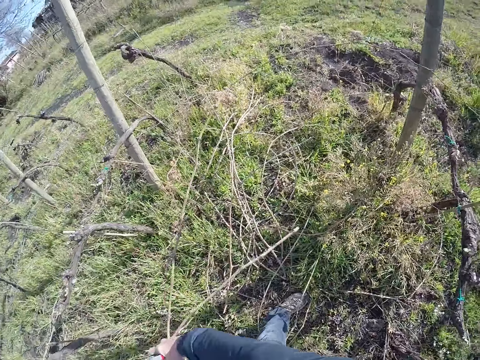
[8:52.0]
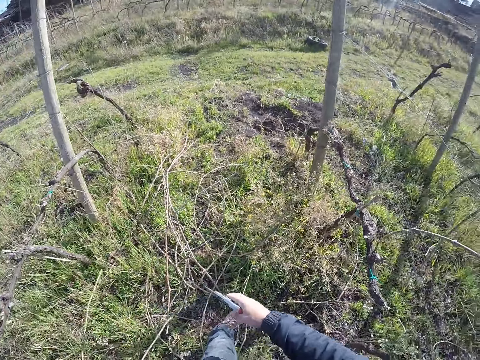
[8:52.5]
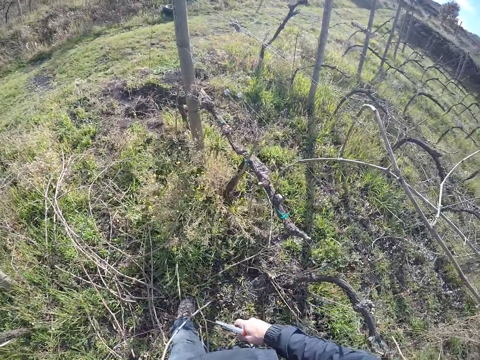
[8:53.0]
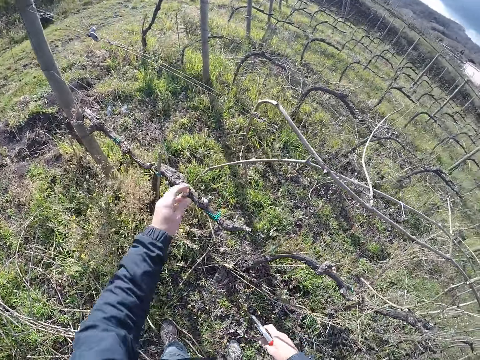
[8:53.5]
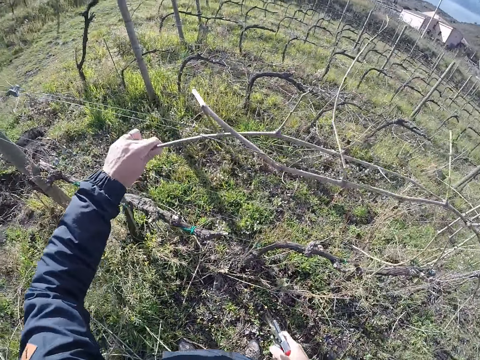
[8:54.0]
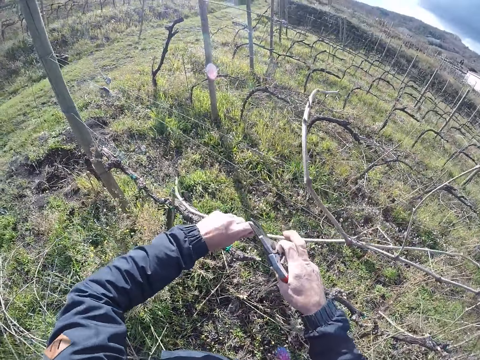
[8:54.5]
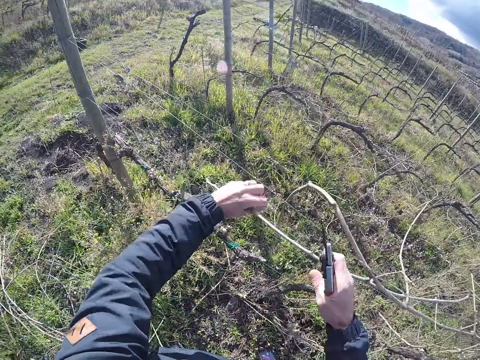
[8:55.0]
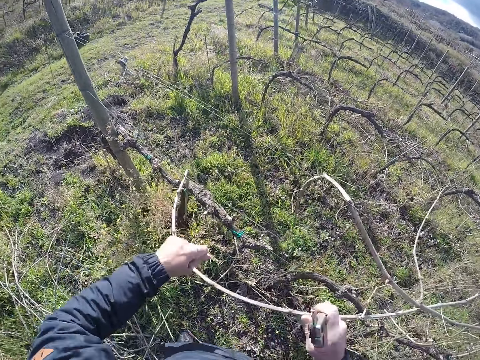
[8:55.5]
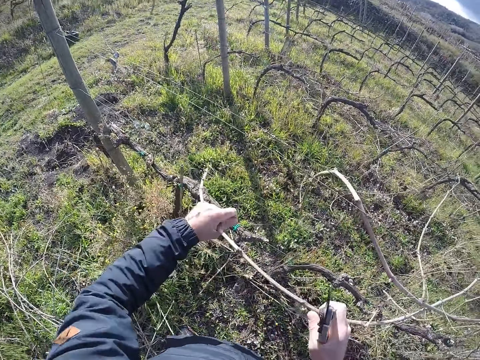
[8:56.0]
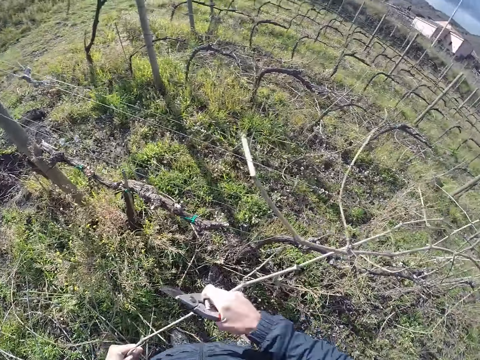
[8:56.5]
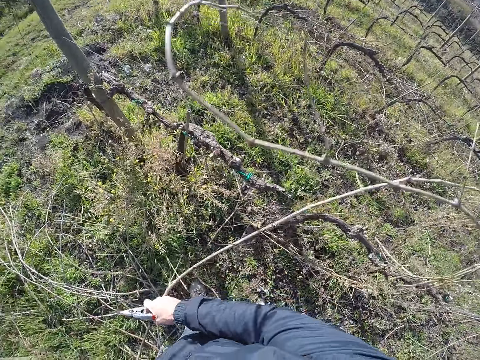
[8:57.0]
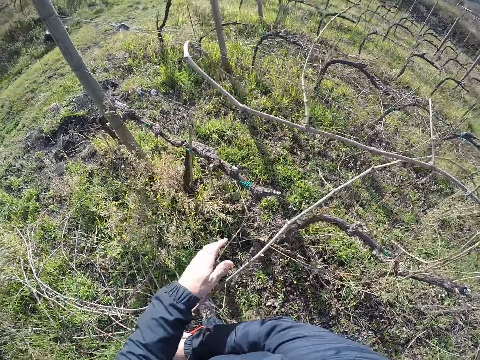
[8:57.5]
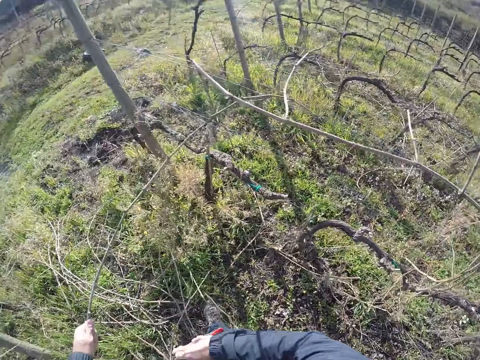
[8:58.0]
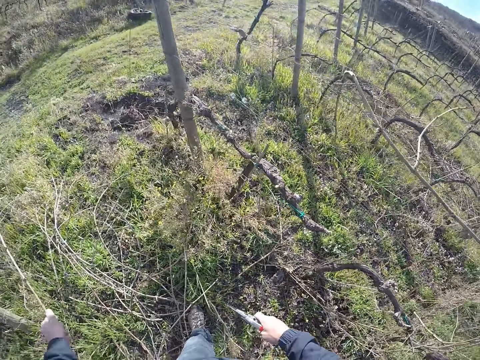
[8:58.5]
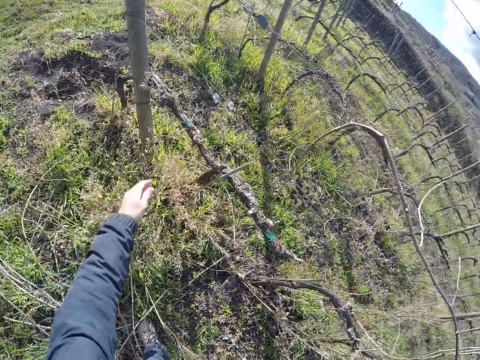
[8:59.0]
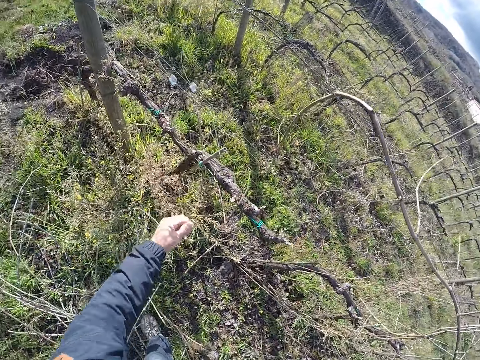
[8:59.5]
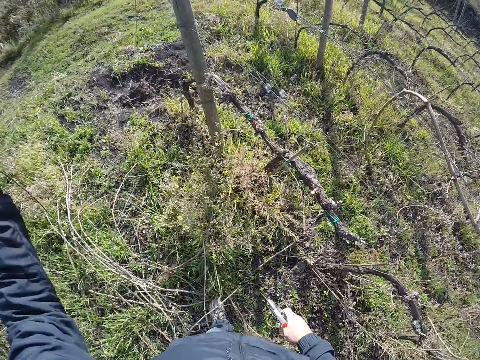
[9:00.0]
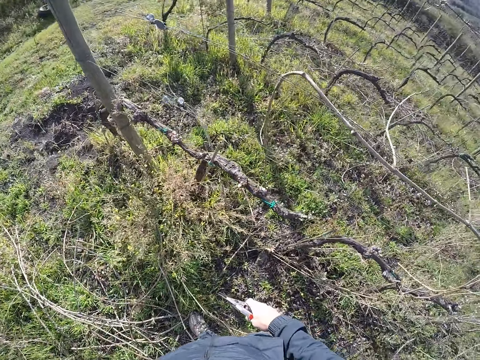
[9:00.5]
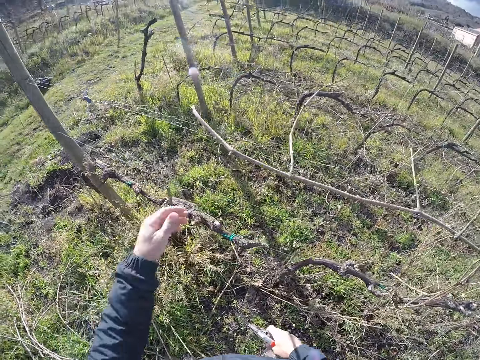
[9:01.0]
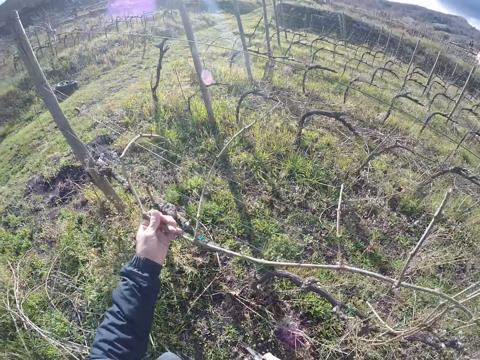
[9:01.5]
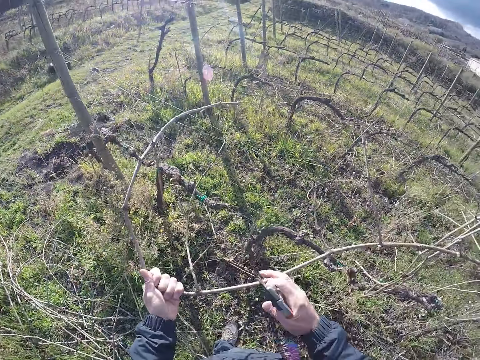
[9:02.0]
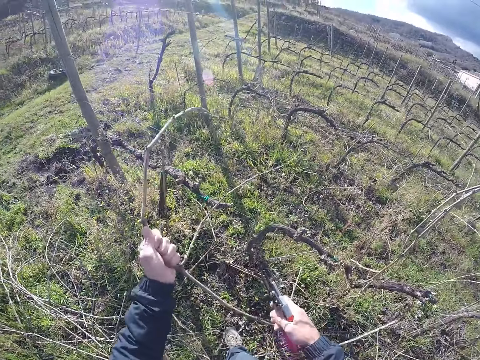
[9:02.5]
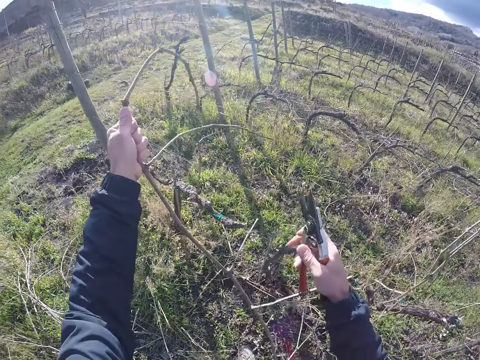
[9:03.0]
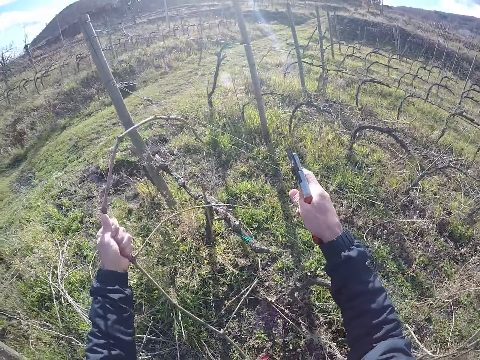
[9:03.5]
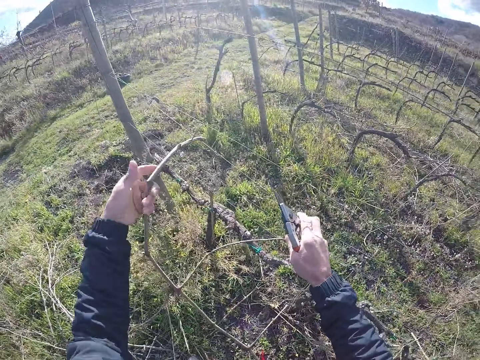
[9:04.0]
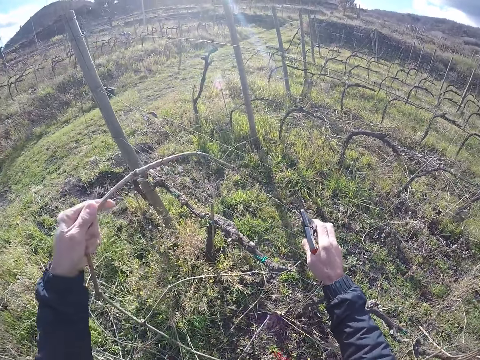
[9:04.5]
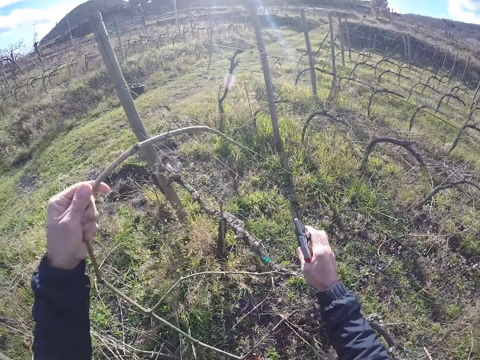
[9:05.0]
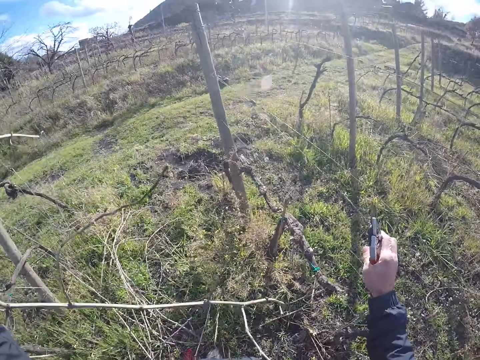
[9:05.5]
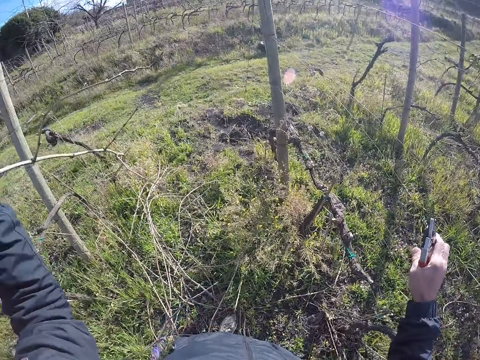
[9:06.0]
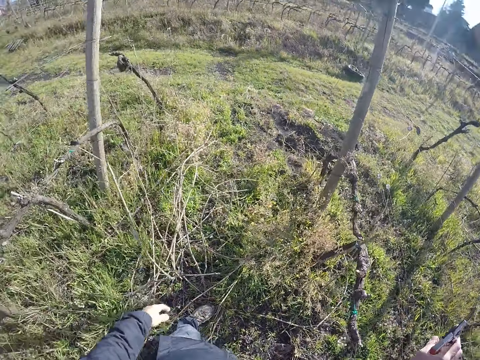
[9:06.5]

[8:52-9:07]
The camera wearer drops the twigs on the ground. He pulls out a twig from the wire fence with both hands. He drops the twig on the ground. He pulls out a twig from the wire fence with his left hand. He drops the twig on the ground. He pulls out a twig from the wire fence with his left hand. He drops the twig on the ground.

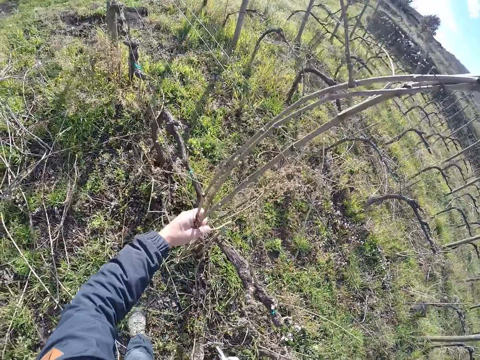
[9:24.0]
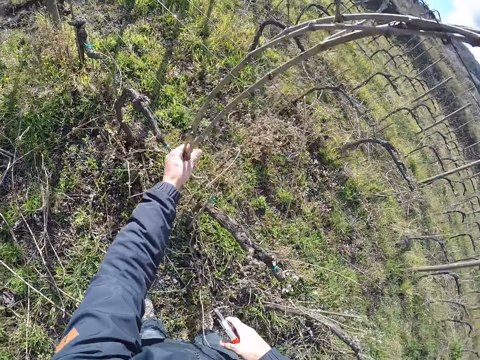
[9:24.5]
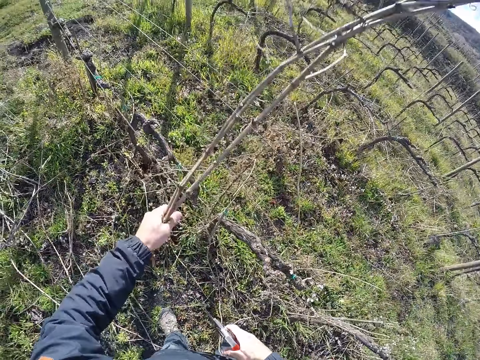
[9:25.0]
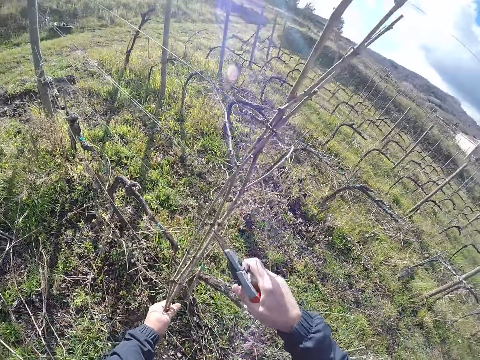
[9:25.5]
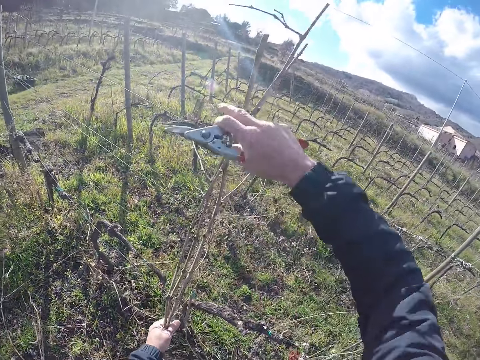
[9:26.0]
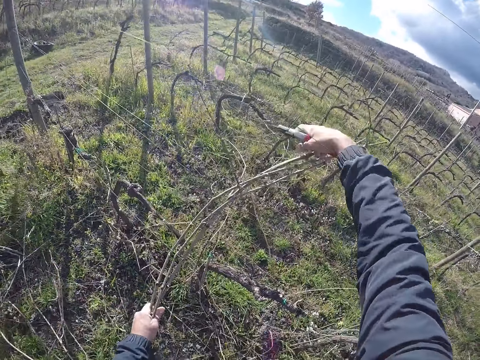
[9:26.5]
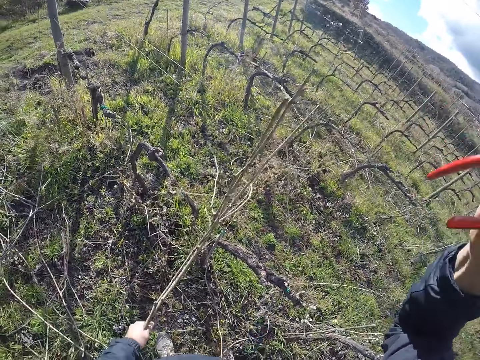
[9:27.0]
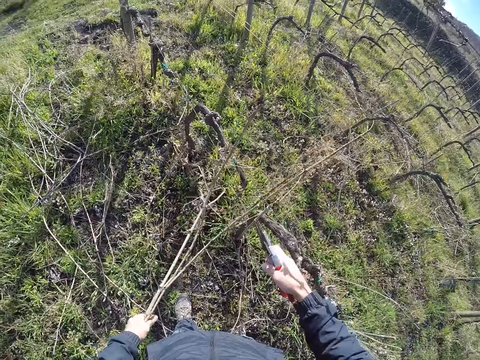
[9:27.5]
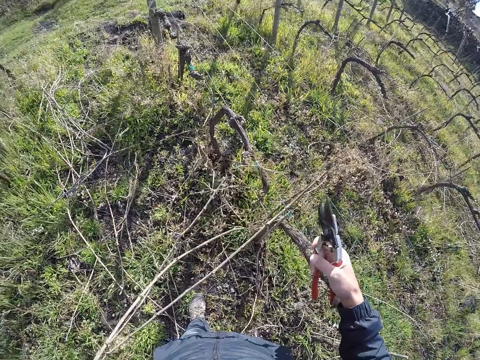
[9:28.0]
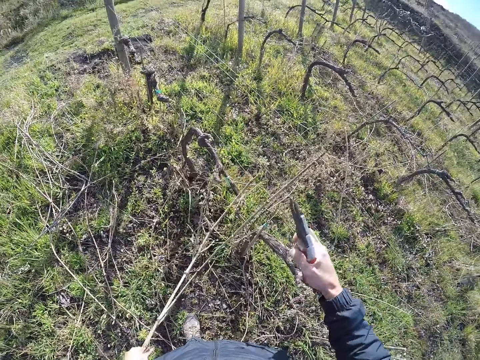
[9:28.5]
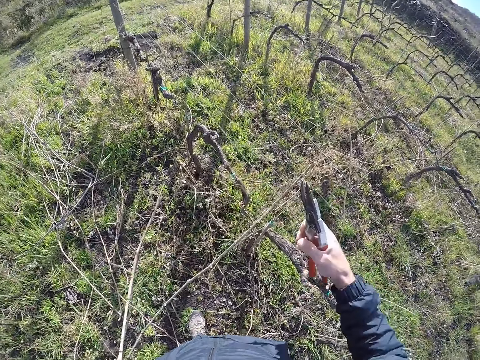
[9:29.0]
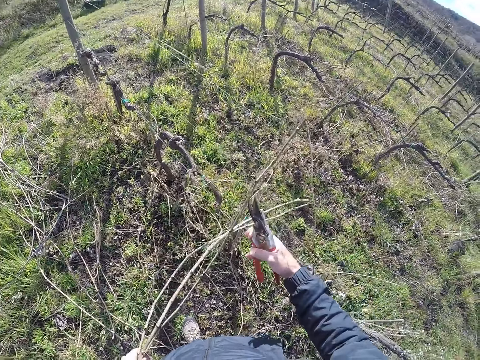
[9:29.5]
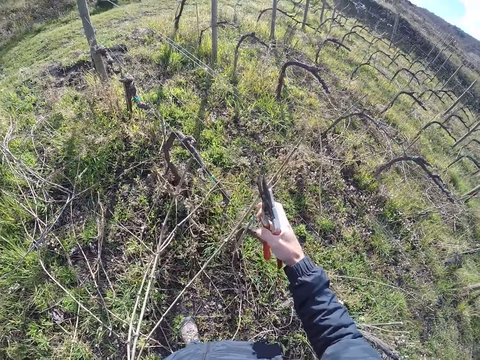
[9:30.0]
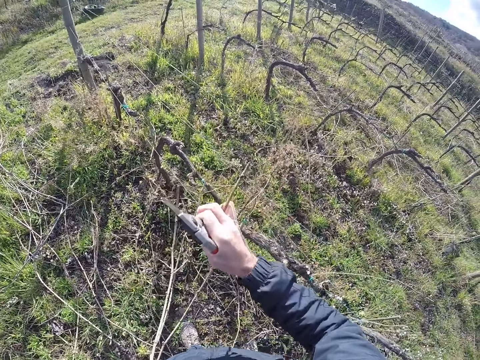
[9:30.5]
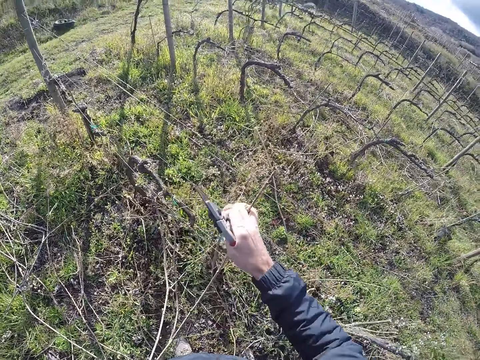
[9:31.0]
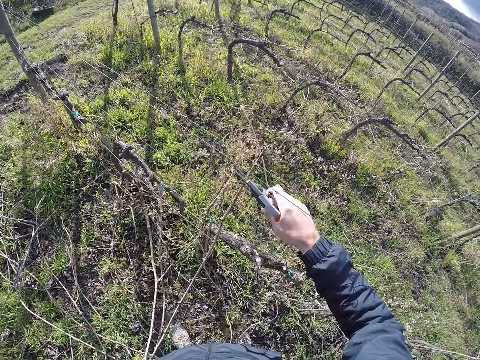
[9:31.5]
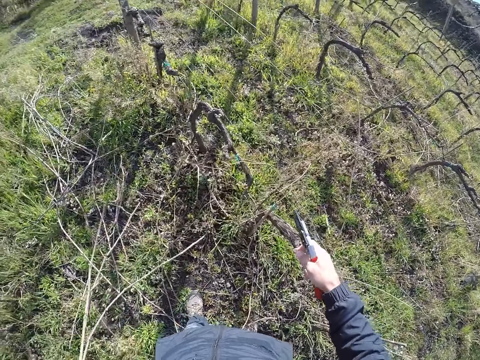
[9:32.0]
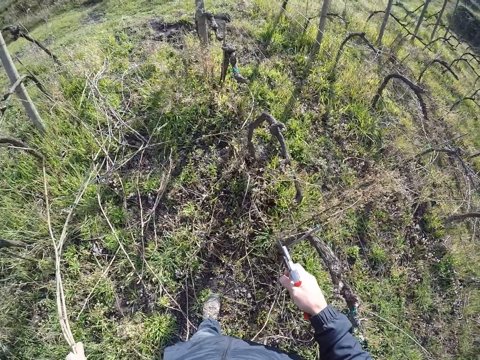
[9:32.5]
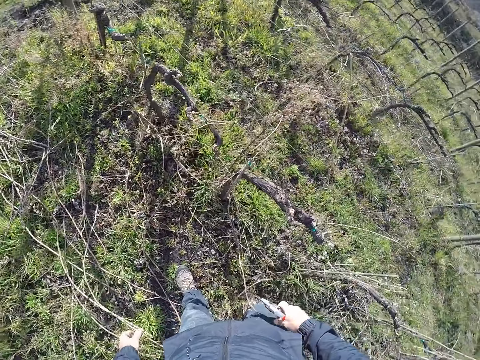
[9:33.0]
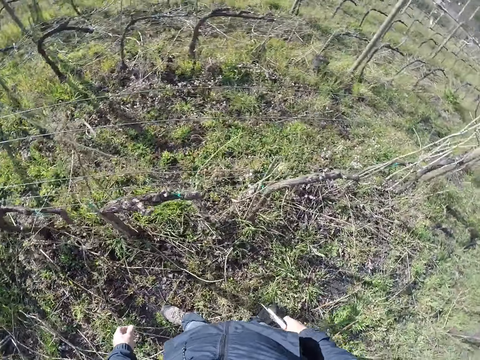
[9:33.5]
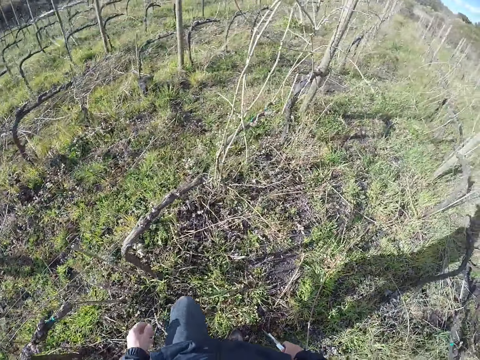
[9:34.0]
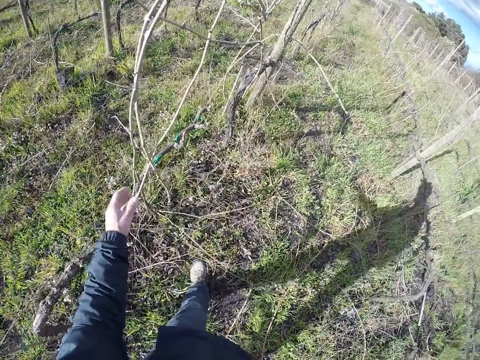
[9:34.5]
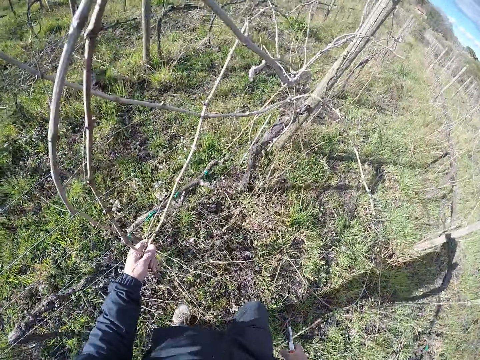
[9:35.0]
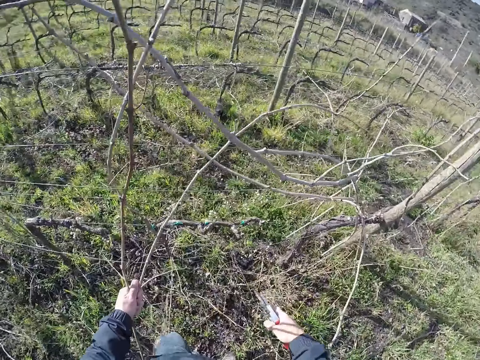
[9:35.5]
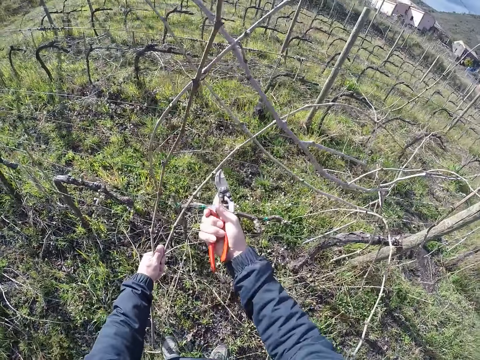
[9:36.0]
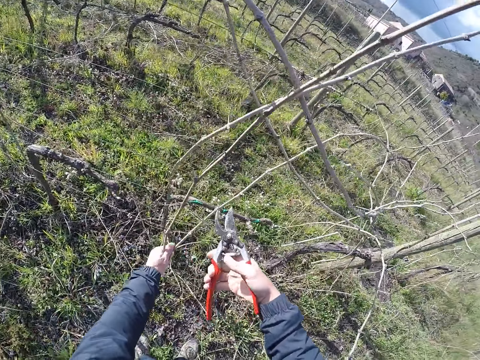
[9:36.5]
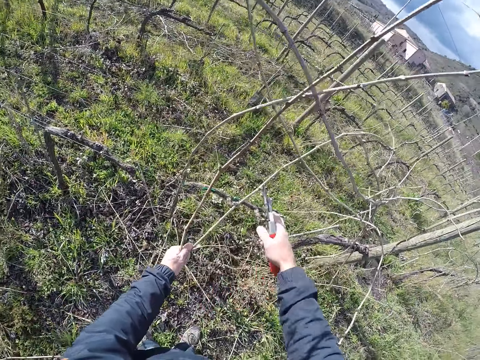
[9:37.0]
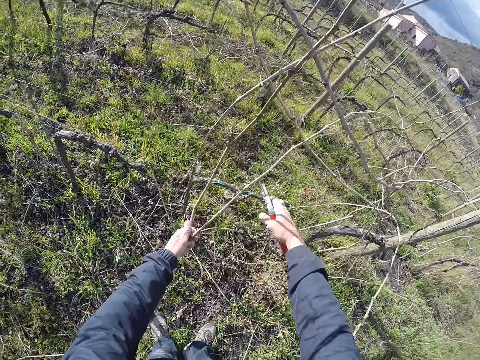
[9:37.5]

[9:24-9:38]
The camera wearer holds a bunch of twigs with his left hand. He moves the stems. He pulls down the barbed wire with his right hand. He drops the bunch of twigs on the floor with his left hand. He walks around. He picks a bunch of twigs from the barbed wire with his left hand. He cuts the stems.
